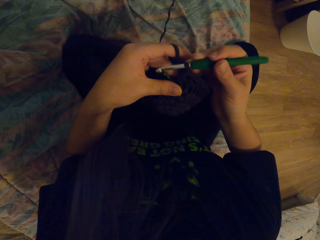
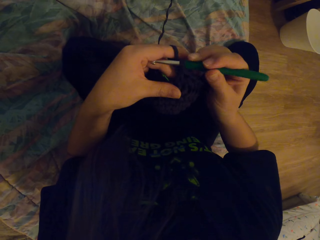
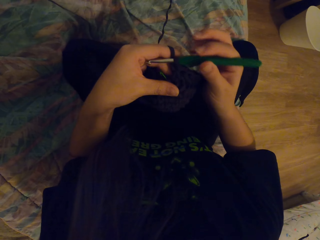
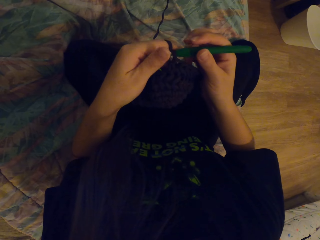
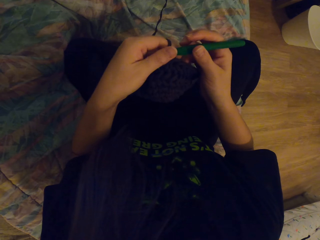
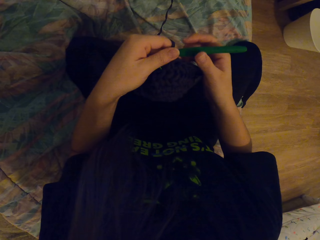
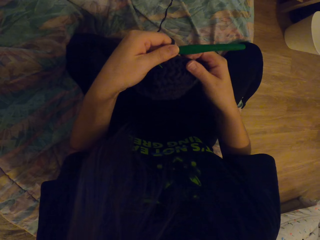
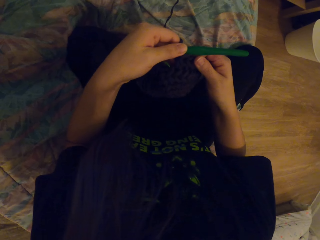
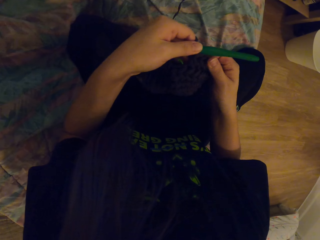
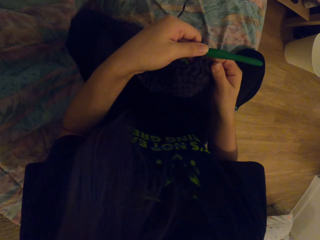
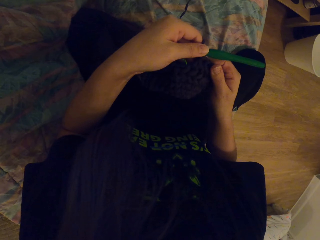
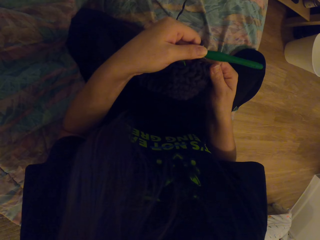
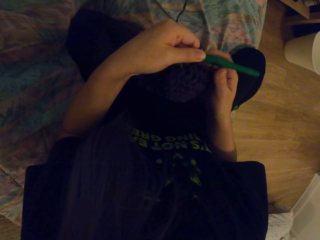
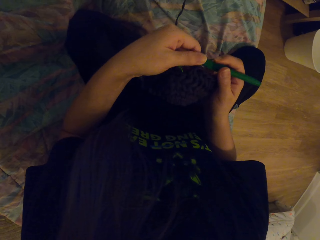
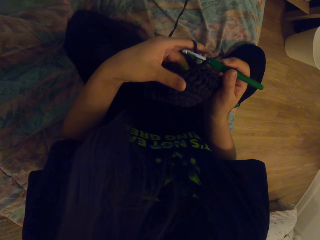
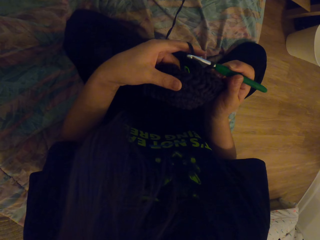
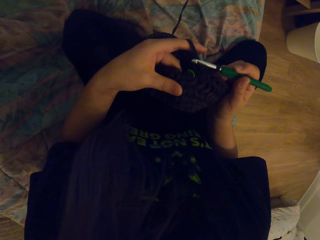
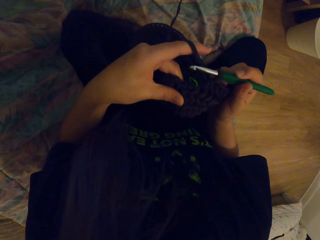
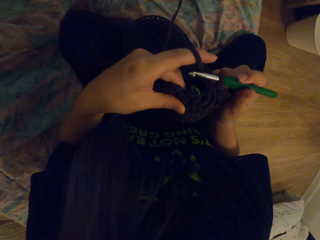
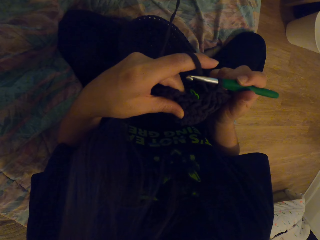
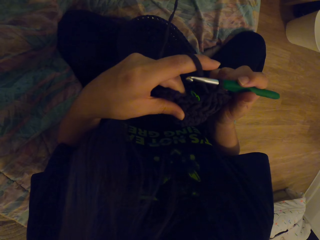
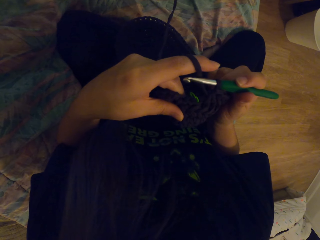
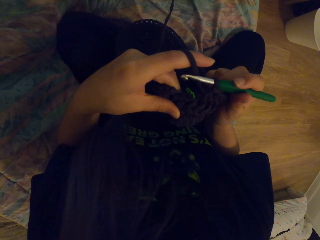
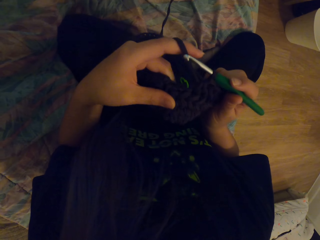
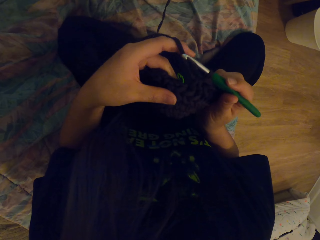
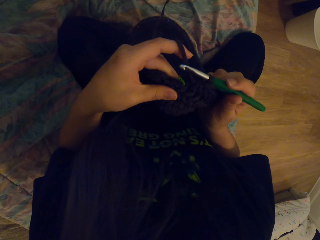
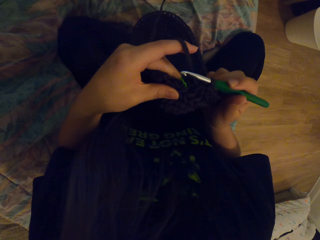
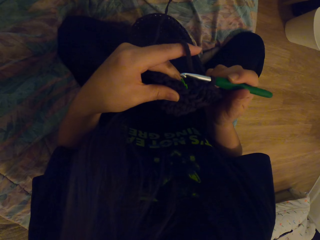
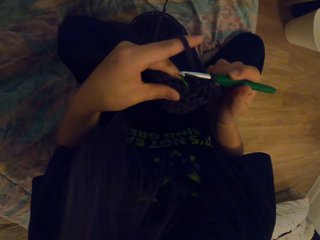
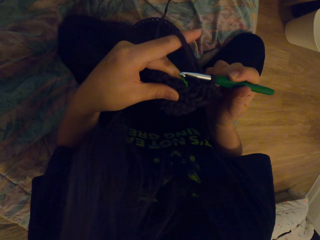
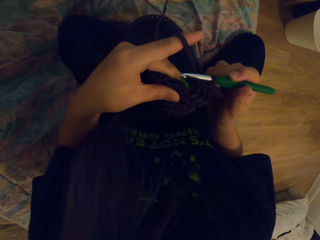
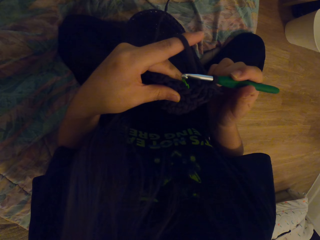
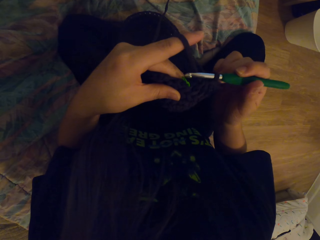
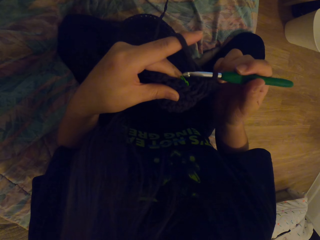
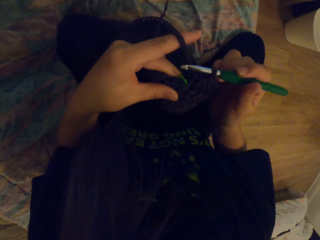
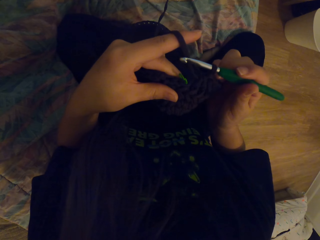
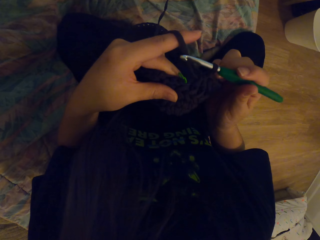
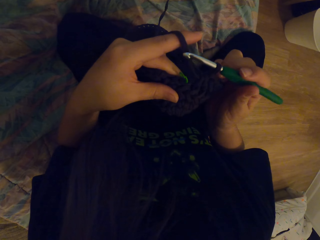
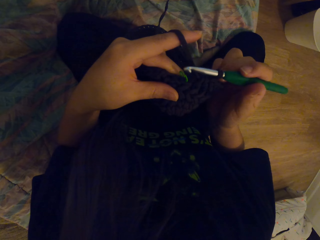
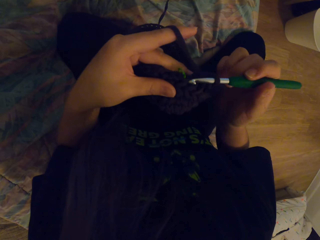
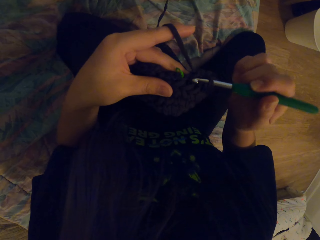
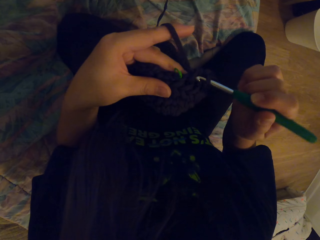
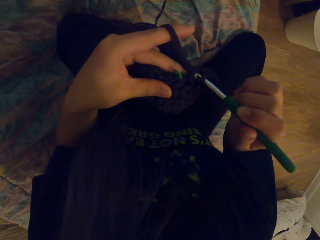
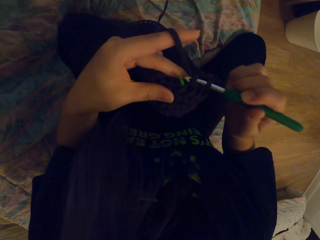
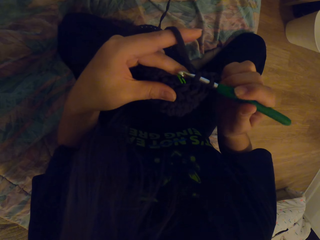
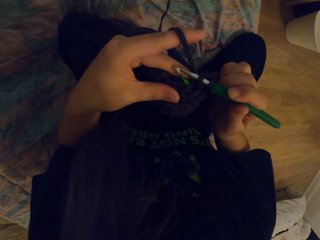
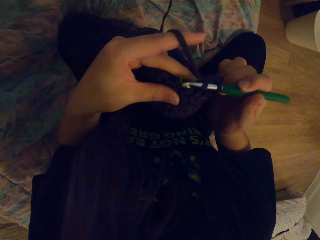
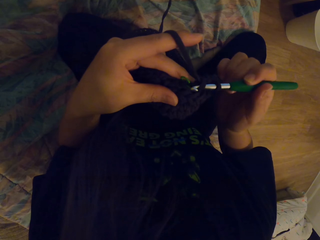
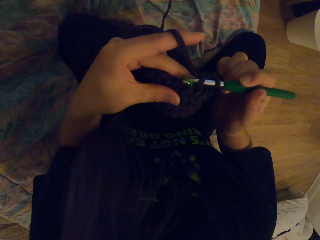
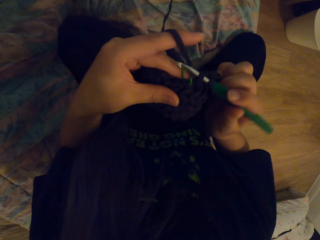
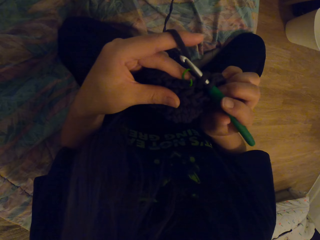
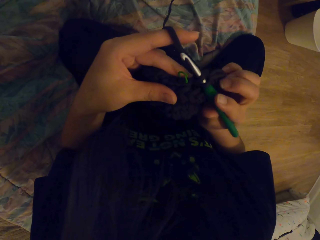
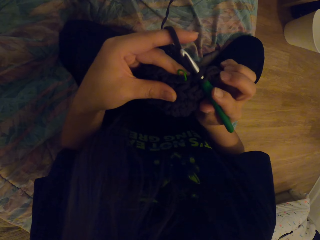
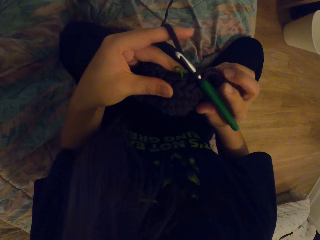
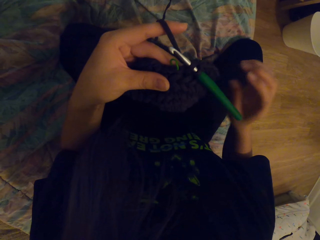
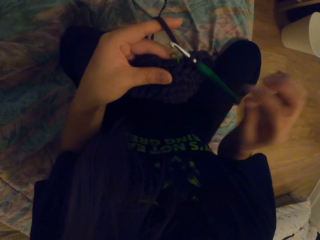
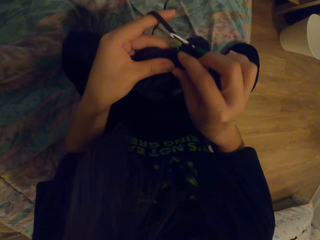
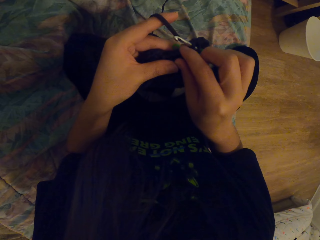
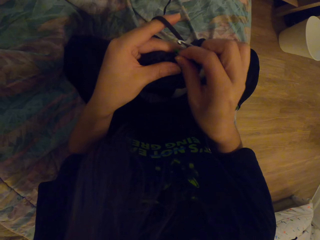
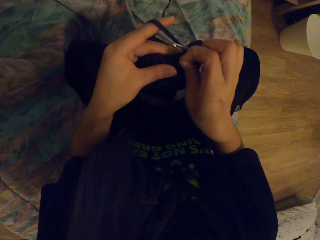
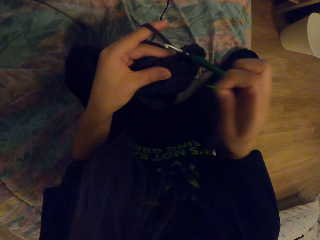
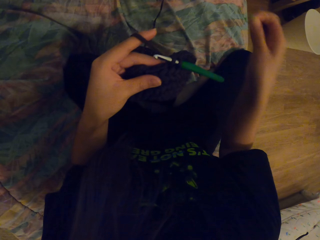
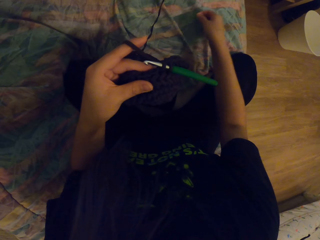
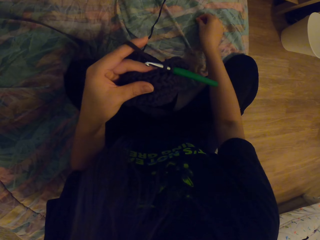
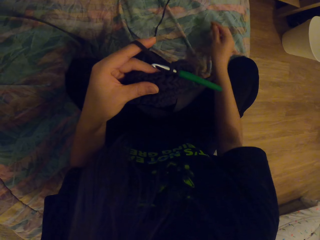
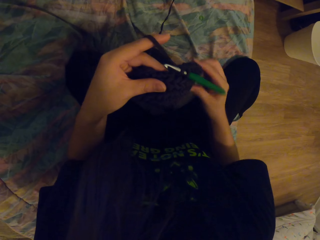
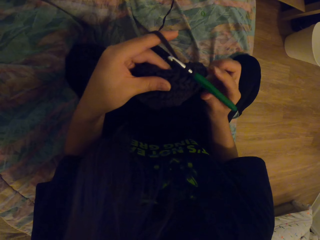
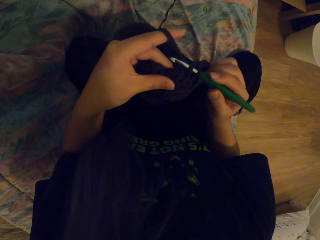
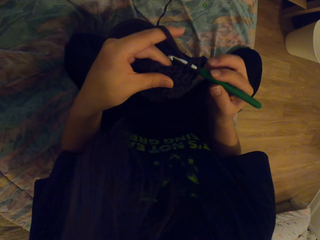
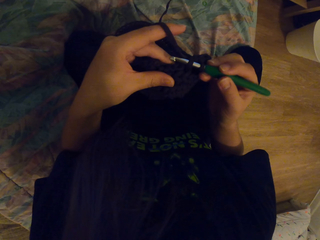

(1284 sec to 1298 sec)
The camera wearer looks at something. They crochet something. They remove something from the knitted cloth.

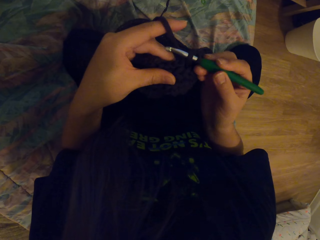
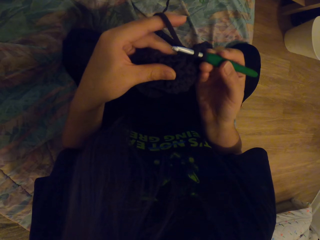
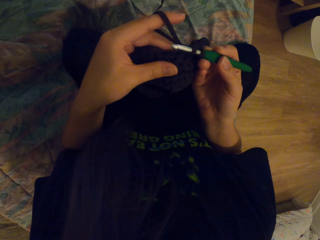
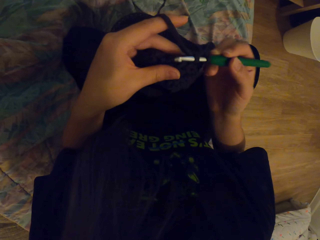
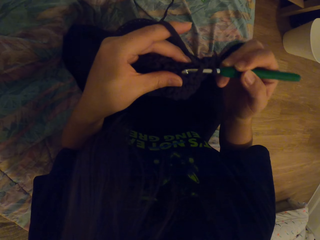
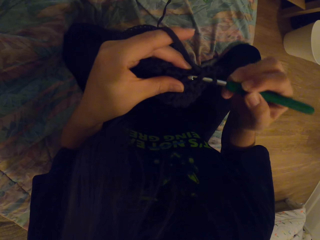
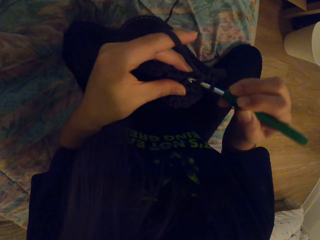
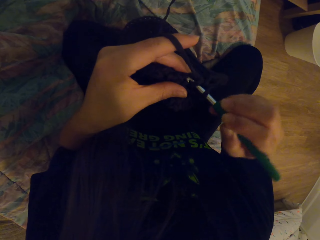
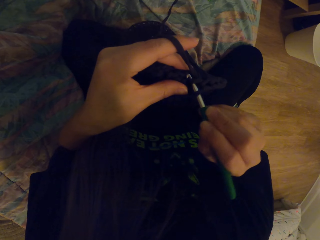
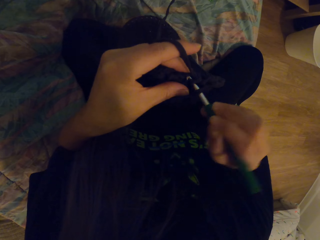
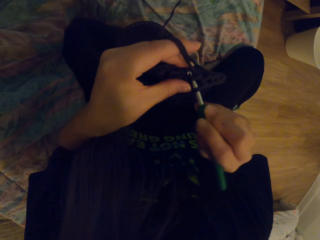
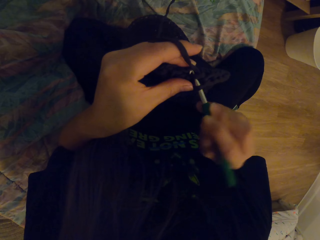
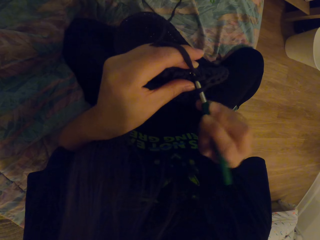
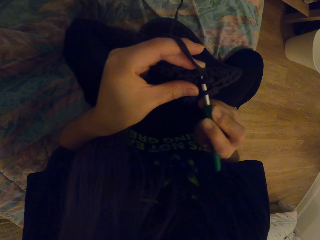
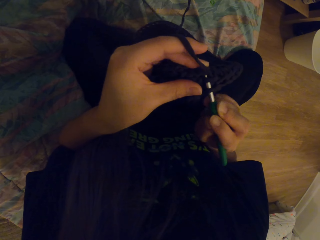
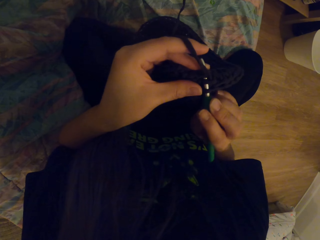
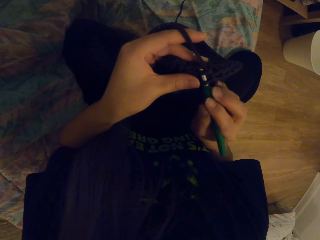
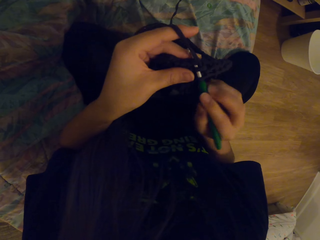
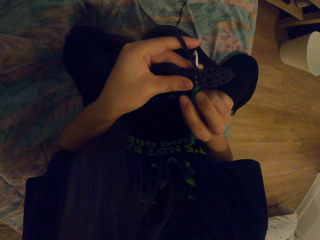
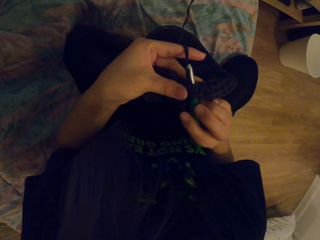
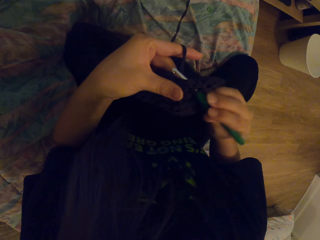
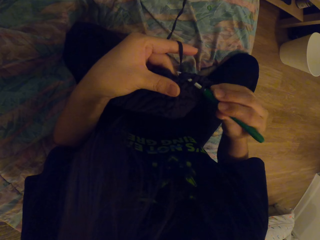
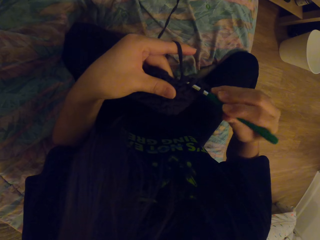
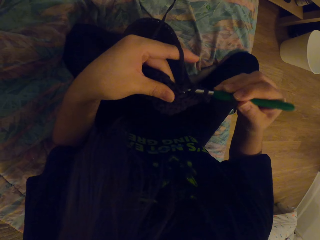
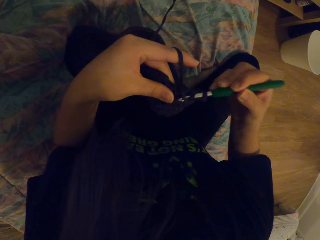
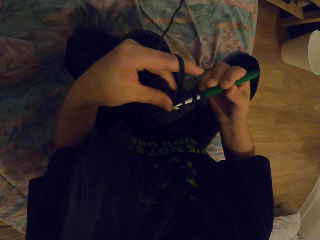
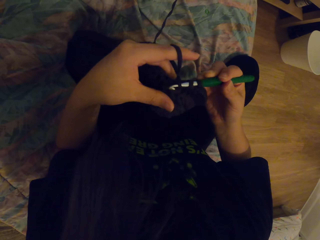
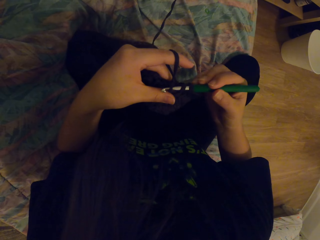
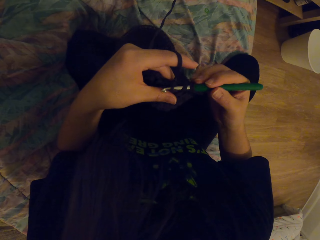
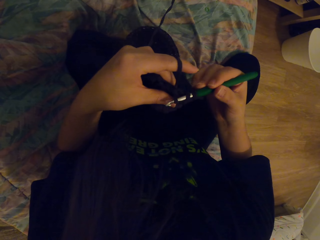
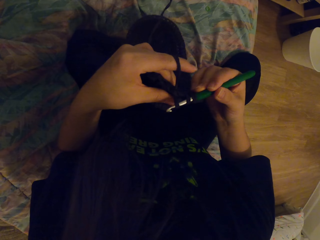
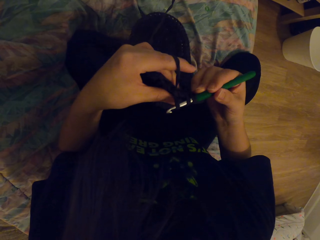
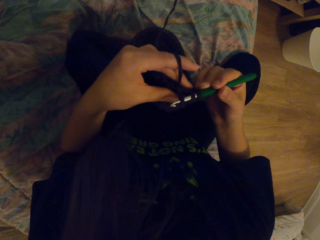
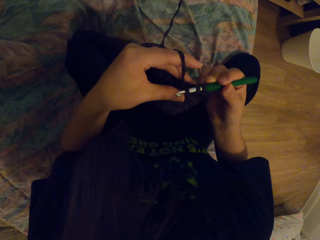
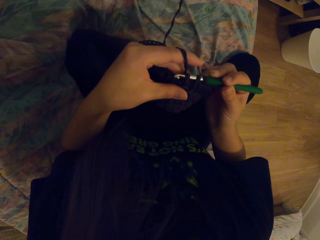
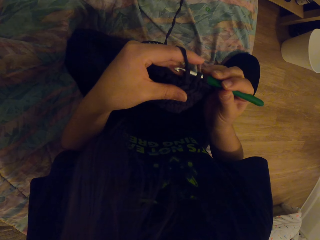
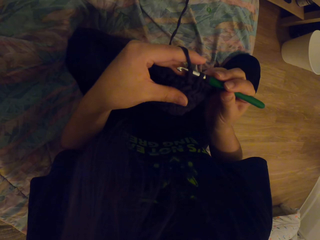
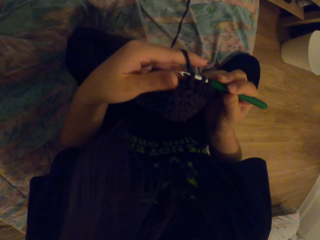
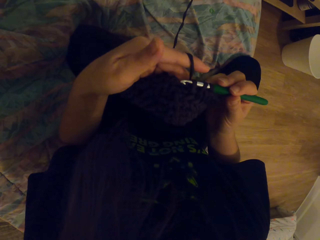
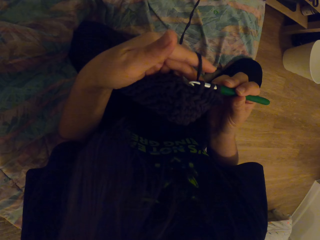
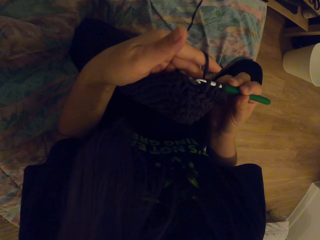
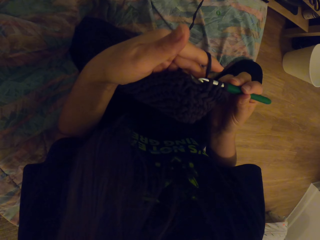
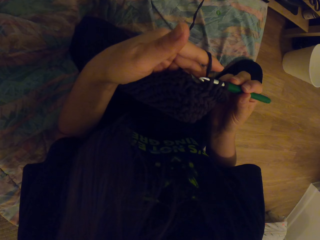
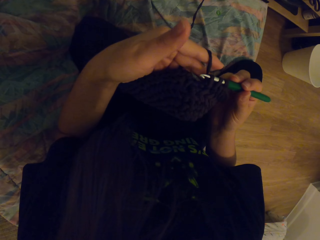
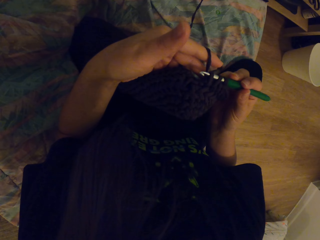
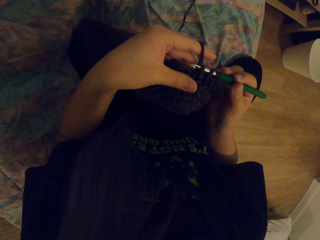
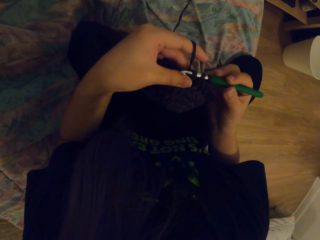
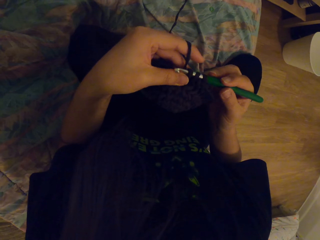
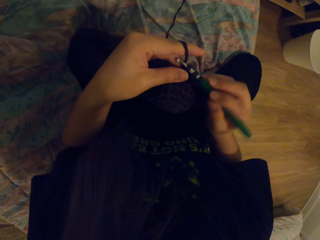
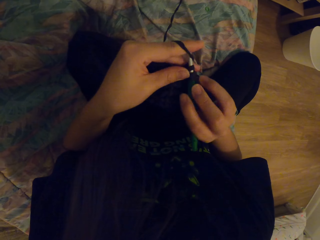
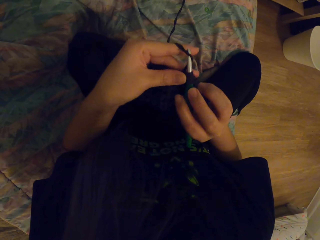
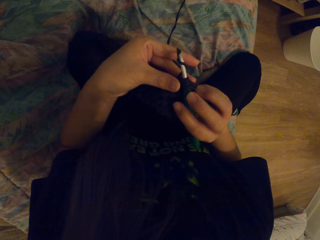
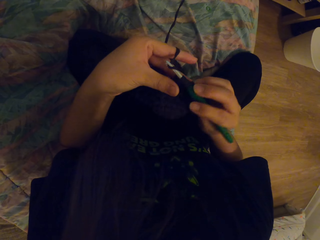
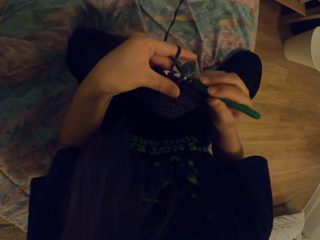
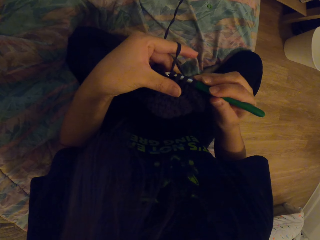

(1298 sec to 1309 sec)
The camera wearer pulls out a peg and places the peg down. They knit the cloth.
